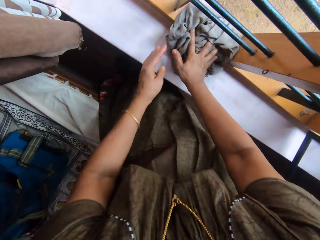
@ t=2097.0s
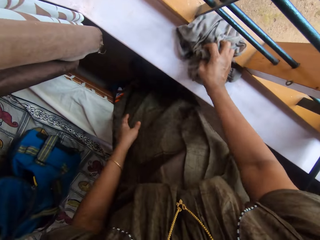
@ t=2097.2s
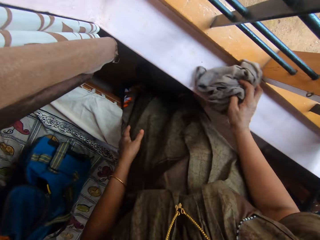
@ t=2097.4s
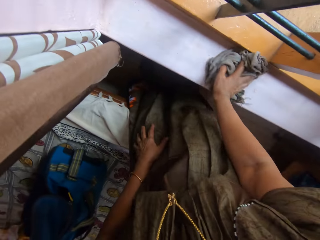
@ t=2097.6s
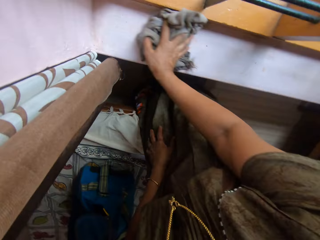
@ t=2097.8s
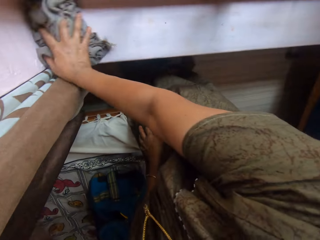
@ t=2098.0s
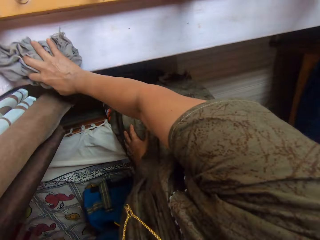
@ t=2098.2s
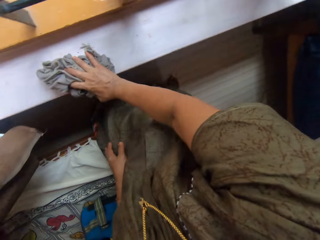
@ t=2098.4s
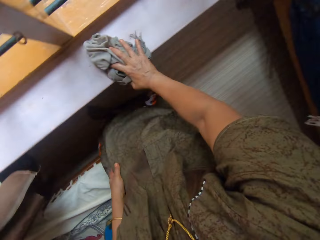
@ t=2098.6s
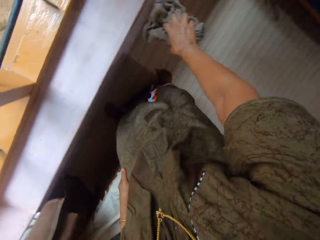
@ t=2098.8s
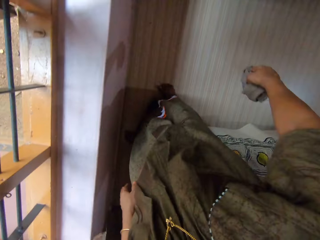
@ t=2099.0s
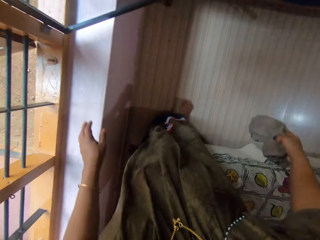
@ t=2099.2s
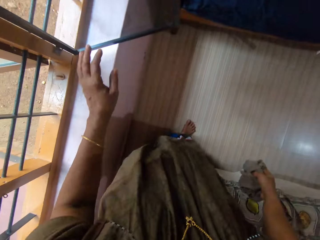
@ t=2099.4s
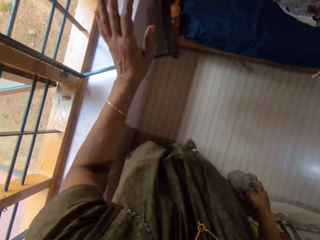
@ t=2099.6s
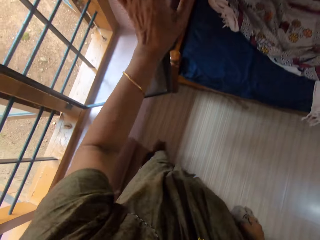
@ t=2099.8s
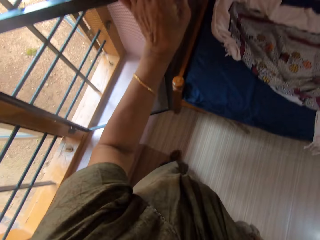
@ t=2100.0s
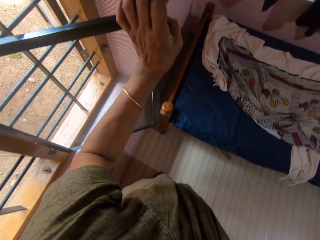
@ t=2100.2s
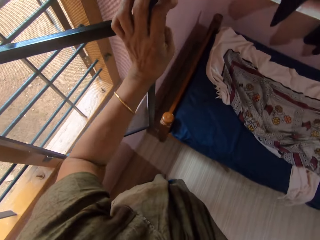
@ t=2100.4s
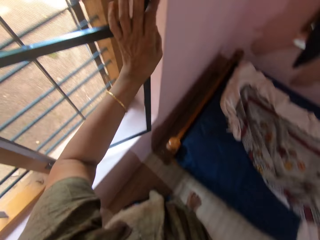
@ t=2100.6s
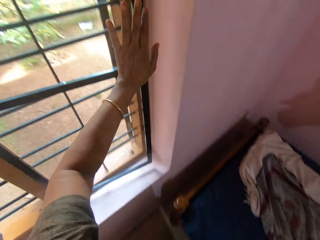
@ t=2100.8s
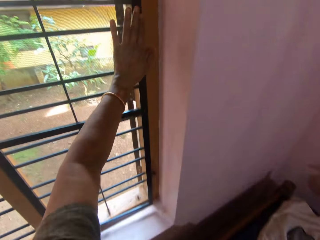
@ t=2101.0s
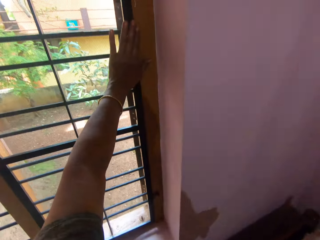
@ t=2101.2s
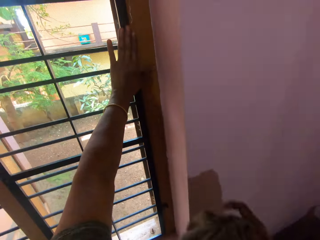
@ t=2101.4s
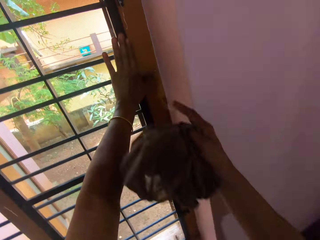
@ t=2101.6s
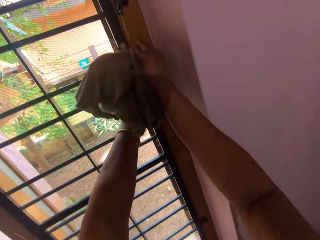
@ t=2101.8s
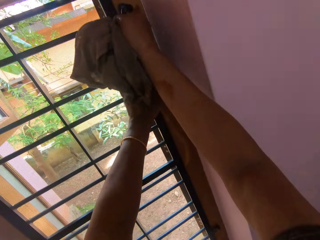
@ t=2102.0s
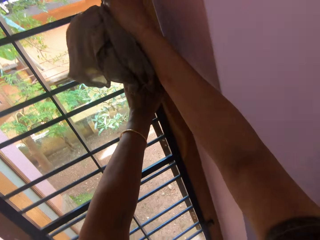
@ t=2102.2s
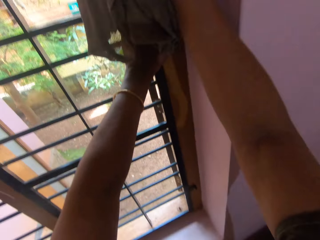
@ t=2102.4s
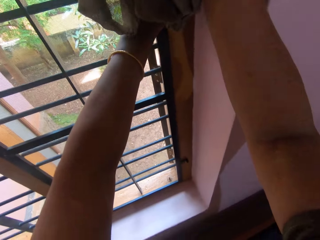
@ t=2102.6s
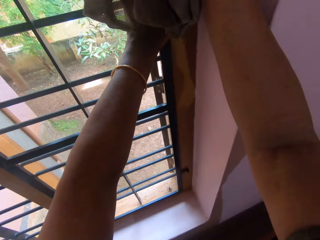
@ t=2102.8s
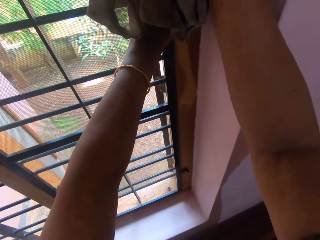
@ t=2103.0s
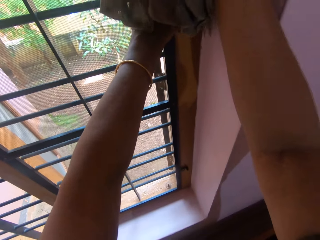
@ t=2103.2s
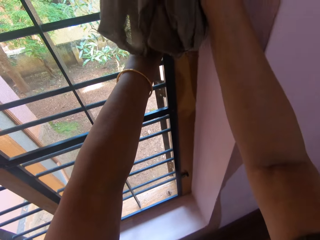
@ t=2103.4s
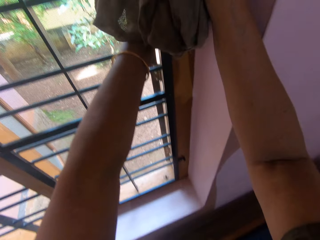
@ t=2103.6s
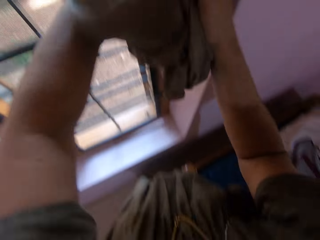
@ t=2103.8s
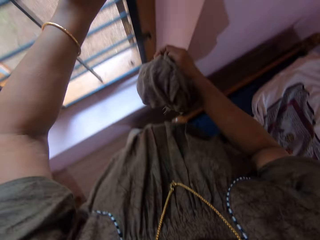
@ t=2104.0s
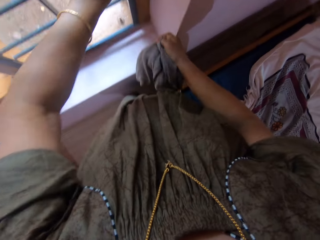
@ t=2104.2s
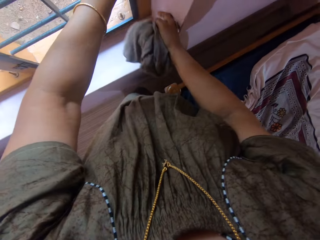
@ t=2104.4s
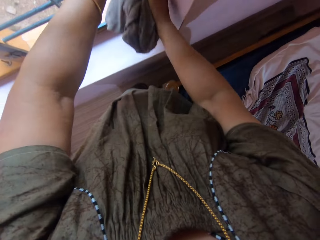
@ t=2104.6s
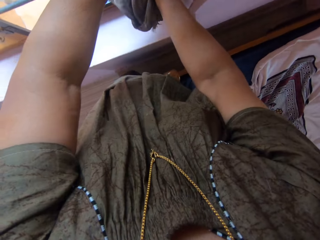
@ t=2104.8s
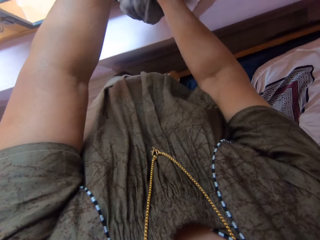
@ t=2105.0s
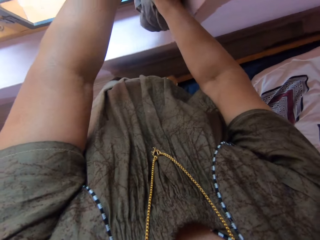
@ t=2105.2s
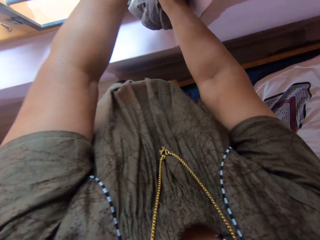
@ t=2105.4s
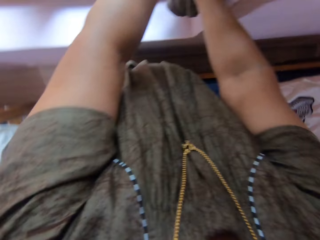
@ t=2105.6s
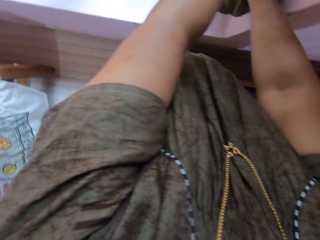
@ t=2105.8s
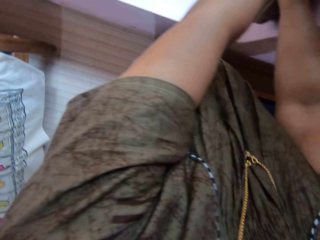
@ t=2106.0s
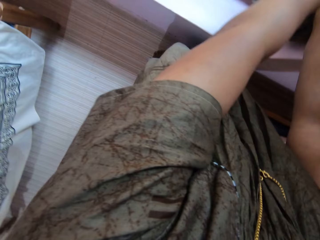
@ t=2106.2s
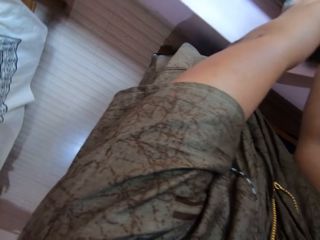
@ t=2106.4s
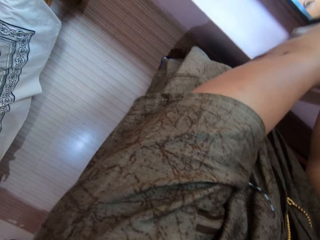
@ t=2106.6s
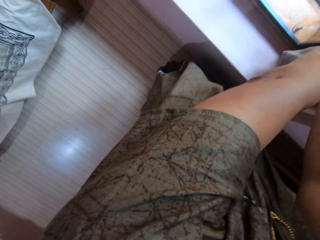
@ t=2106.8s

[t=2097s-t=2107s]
The camera wearer cleans the window rail with the rag in her right hand. She pushes the window. She closes the window with her left hand. She locks the window with both hands.

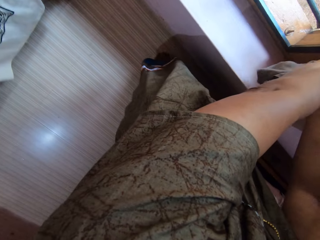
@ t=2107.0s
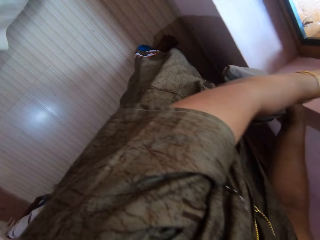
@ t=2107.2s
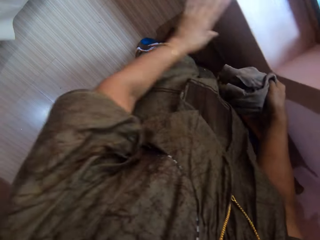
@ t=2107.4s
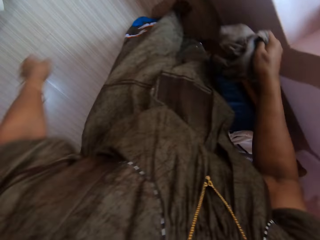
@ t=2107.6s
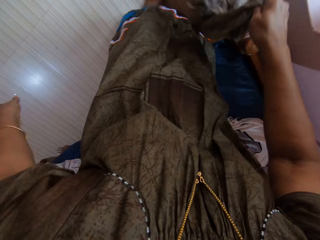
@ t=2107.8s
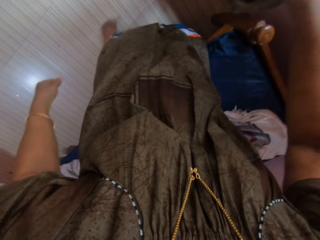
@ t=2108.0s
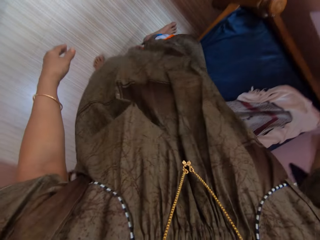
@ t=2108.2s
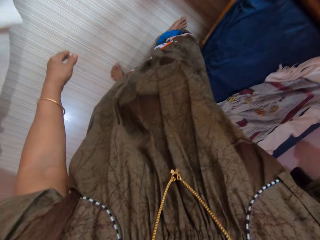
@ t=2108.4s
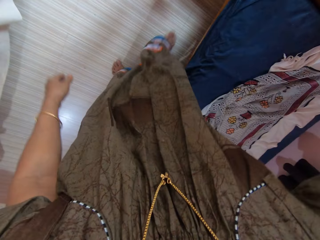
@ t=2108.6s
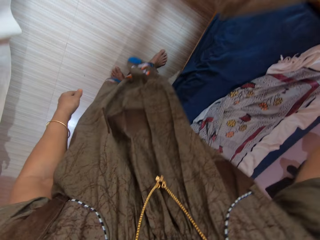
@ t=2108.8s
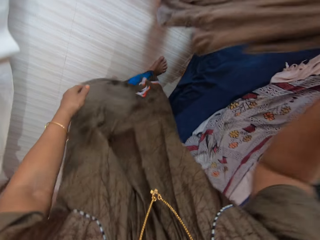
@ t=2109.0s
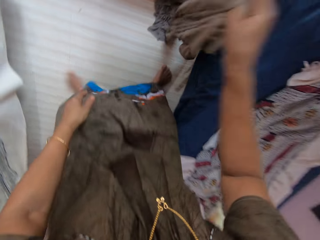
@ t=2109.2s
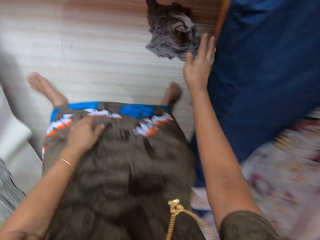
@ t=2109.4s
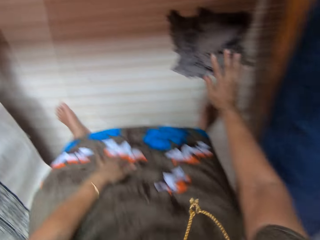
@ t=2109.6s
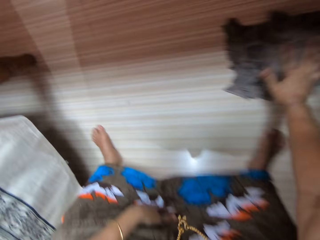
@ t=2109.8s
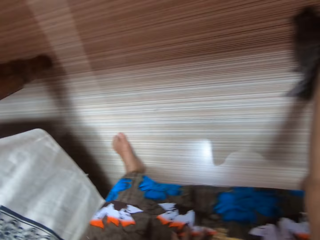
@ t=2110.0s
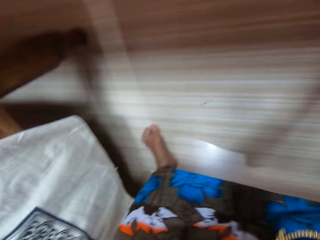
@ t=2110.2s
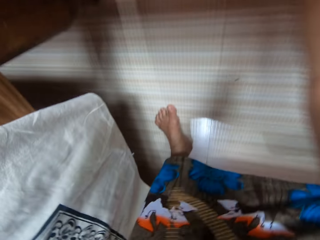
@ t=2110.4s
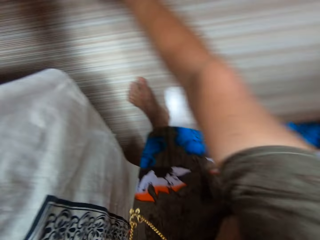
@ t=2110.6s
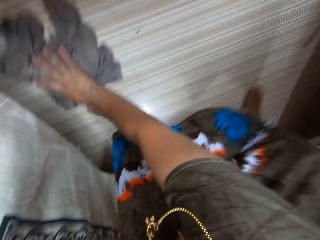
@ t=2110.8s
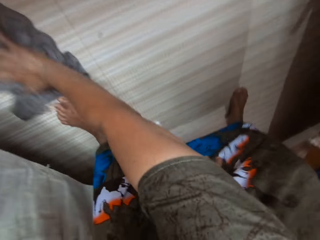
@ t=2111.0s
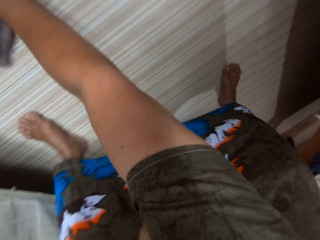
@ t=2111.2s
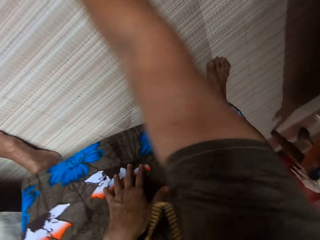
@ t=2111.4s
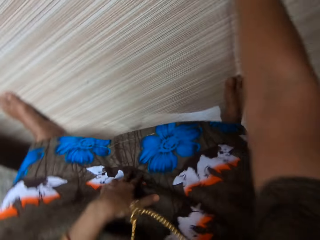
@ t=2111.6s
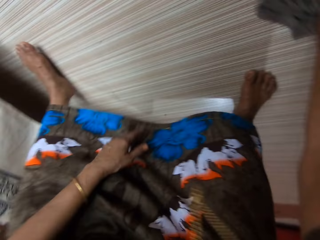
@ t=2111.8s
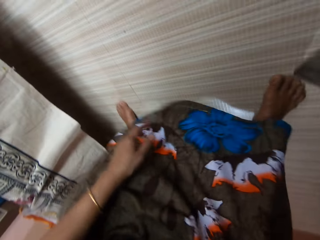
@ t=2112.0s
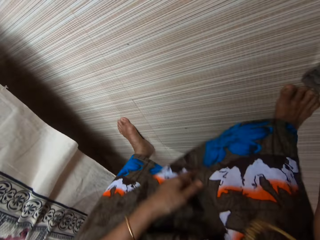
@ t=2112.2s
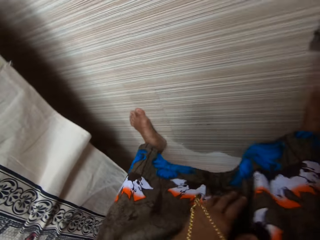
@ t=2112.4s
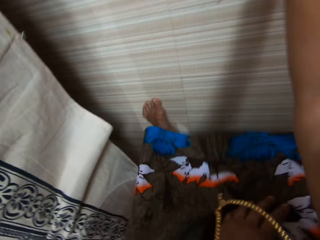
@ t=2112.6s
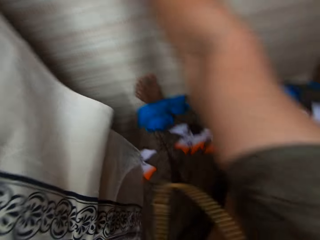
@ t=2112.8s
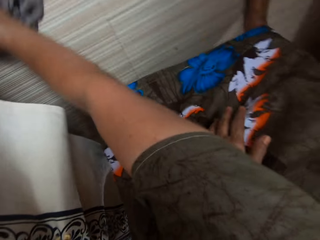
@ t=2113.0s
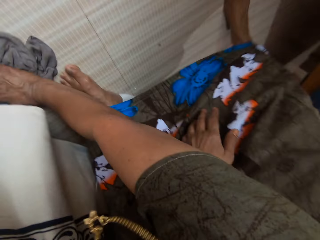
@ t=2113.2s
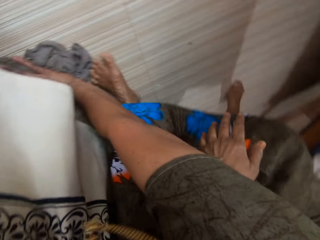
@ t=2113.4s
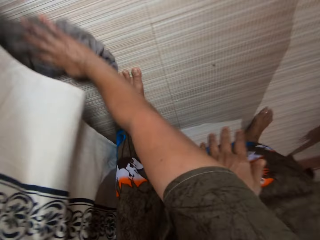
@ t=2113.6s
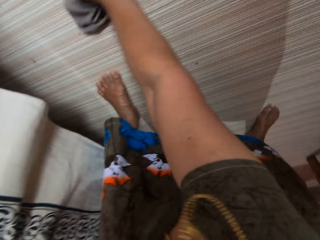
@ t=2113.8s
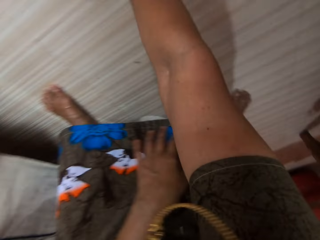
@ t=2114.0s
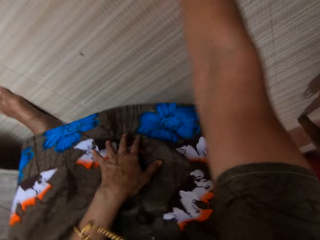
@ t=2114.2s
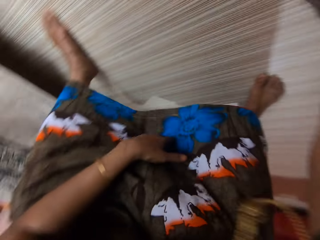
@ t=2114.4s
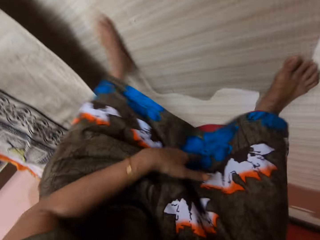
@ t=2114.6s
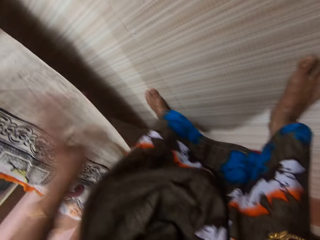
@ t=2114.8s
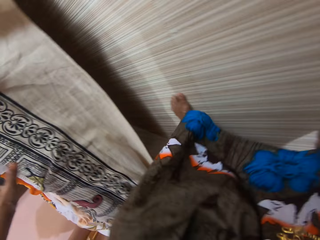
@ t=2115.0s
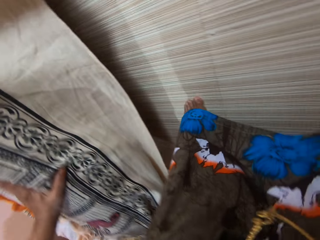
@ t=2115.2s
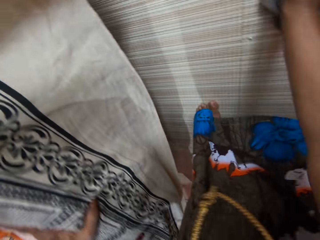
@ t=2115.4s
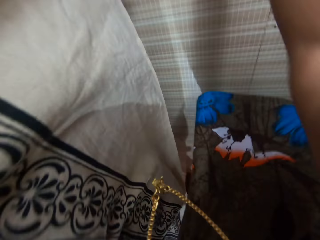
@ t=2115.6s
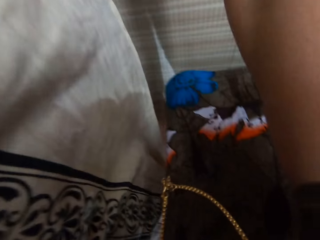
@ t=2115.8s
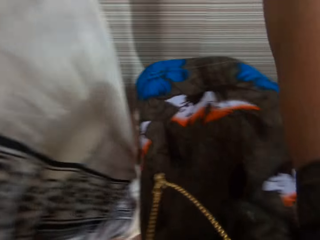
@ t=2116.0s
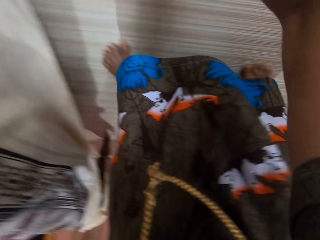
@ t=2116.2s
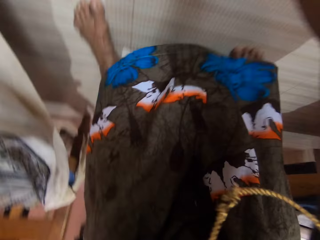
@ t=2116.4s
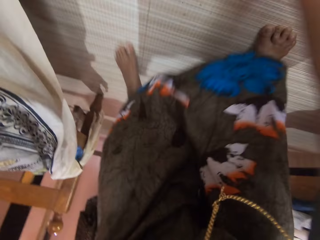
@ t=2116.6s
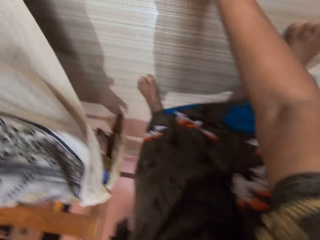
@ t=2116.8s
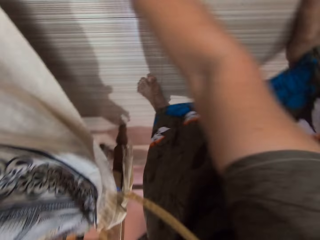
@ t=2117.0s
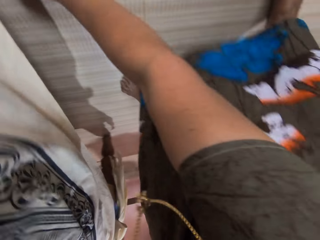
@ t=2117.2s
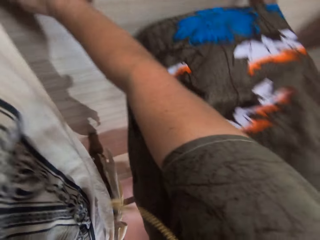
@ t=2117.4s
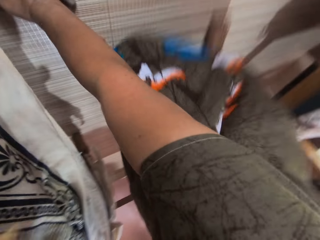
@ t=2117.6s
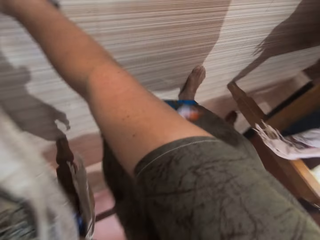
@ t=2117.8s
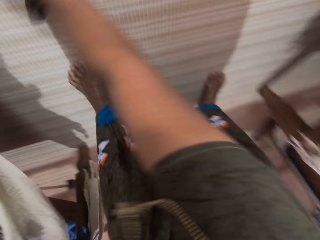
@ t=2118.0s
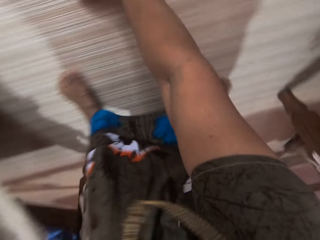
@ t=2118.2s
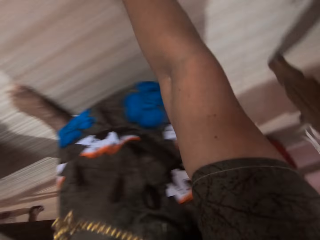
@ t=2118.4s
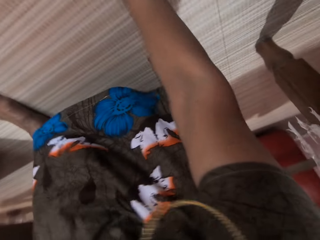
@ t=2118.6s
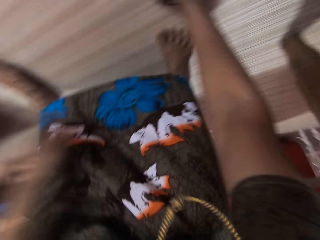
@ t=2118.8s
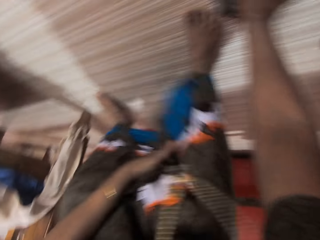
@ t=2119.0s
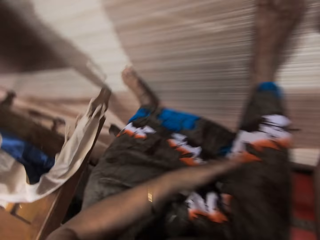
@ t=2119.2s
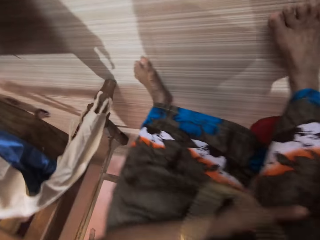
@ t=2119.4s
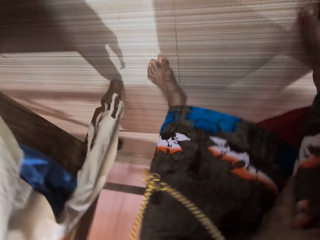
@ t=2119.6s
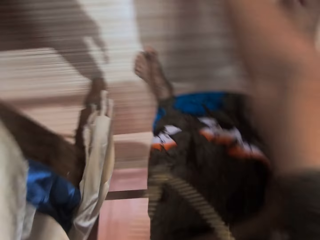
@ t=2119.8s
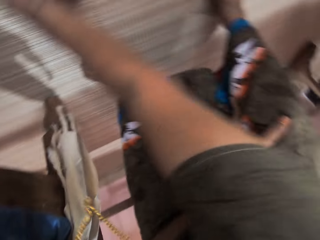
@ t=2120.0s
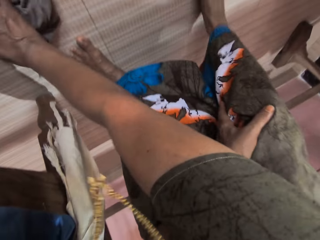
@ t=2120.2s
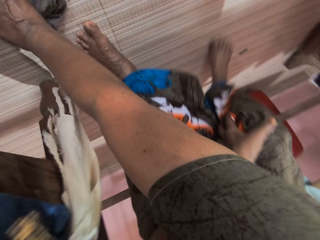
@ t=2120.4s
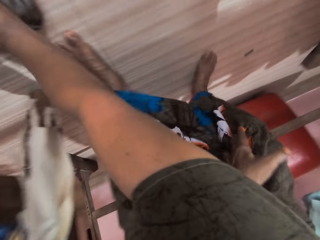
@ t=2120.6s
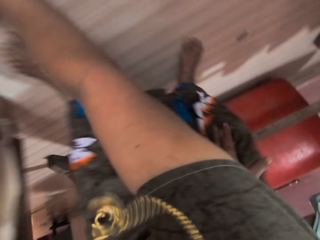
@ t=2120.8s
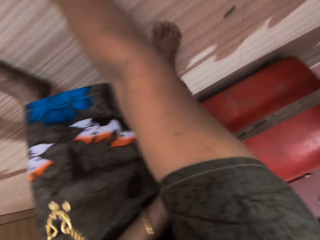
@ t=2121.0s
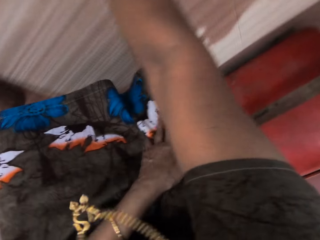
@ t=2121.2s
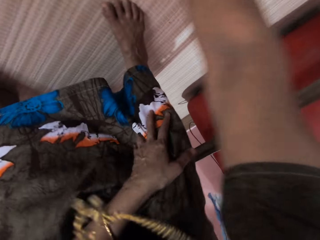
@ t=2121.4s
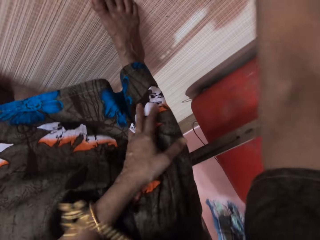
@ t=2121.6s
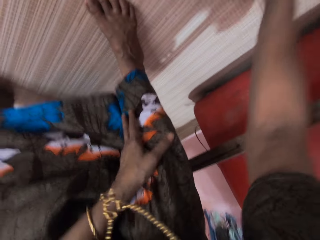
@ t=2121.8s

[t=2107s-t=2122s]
The camera wearer adjusts the cloth. She drops the rag on the floor with her right hand. She cleans the floor with the rag in her right hand. She places her left hand on the bed. She cleans the floor with the rag in her right hand.
